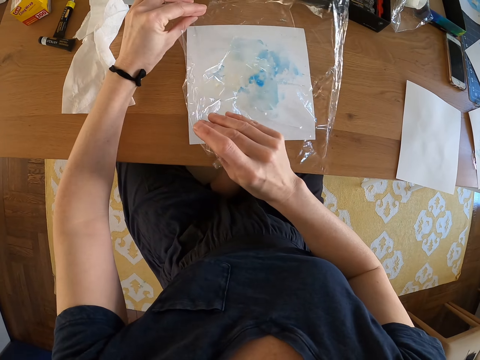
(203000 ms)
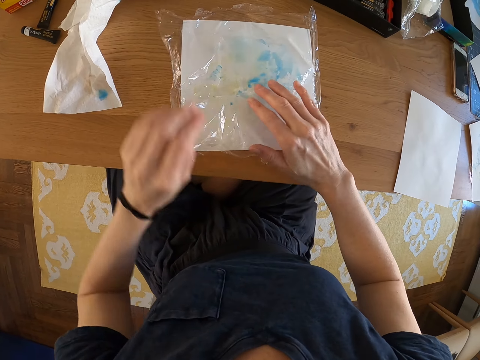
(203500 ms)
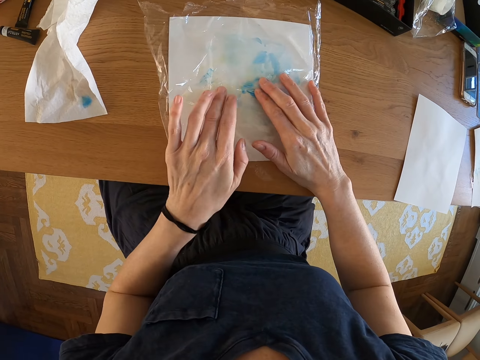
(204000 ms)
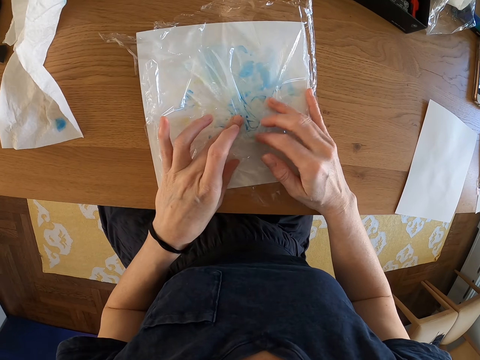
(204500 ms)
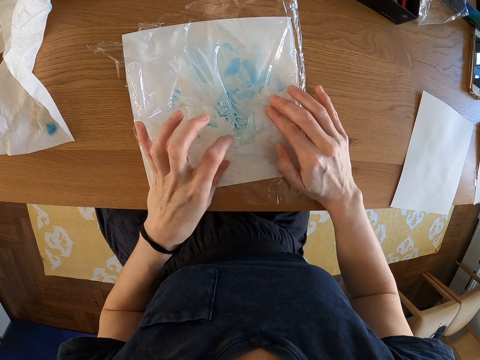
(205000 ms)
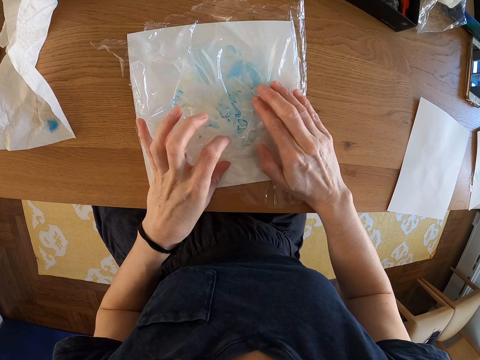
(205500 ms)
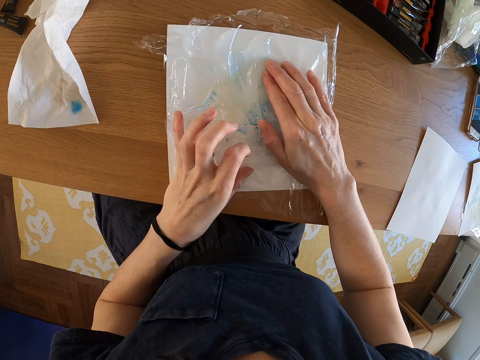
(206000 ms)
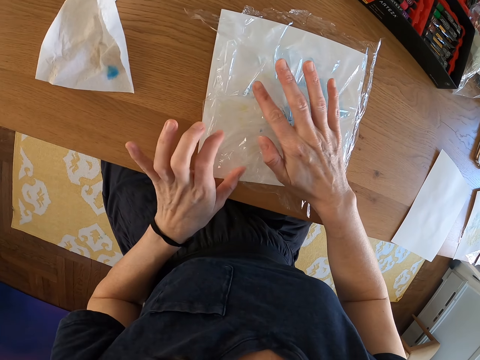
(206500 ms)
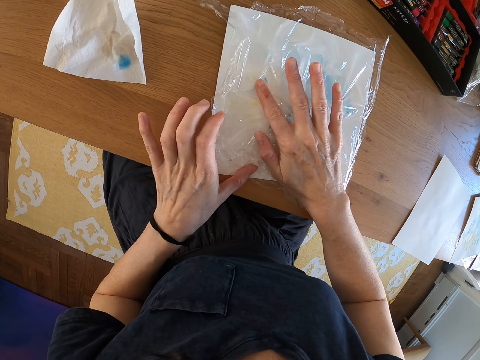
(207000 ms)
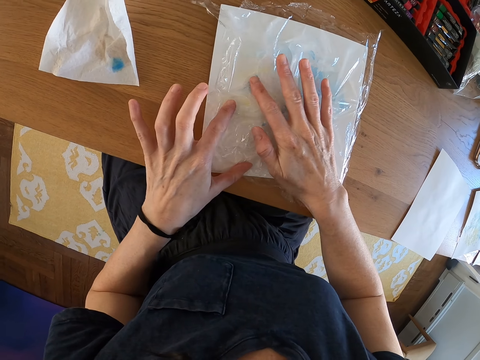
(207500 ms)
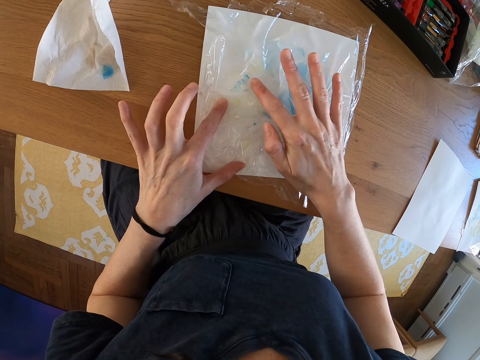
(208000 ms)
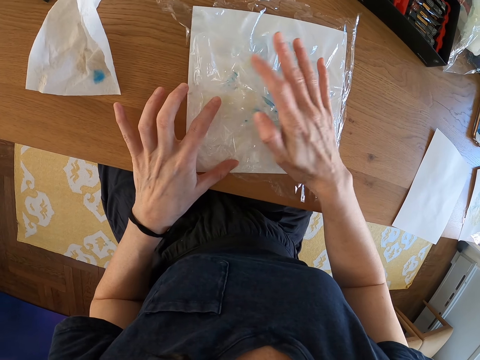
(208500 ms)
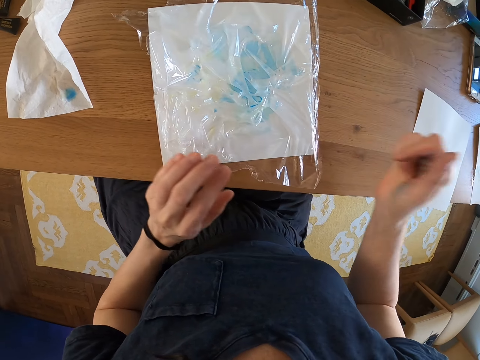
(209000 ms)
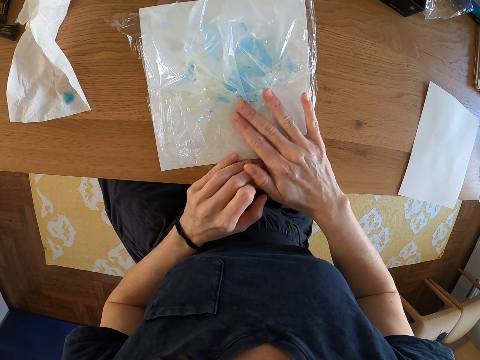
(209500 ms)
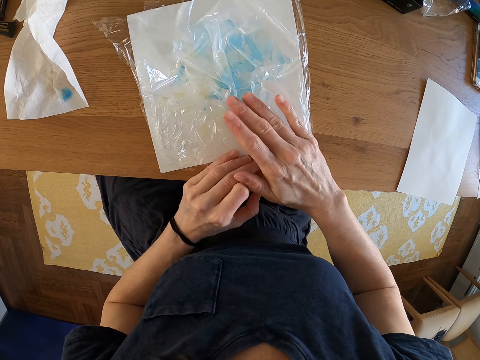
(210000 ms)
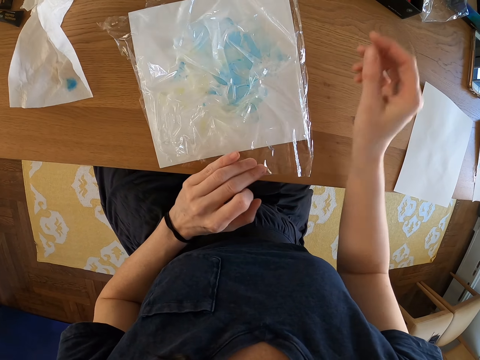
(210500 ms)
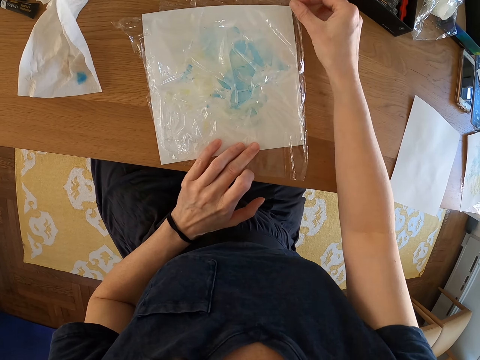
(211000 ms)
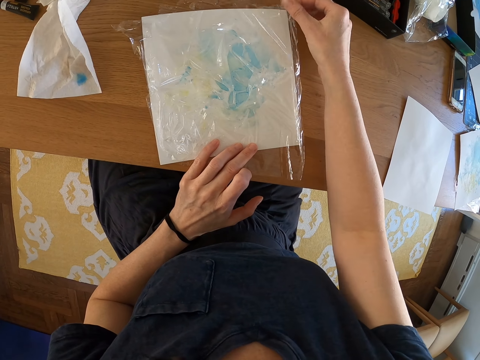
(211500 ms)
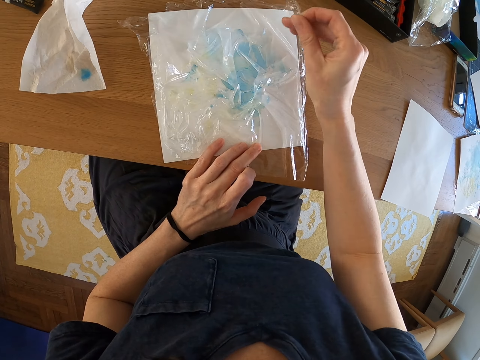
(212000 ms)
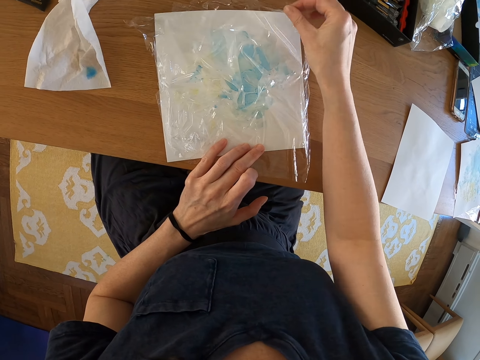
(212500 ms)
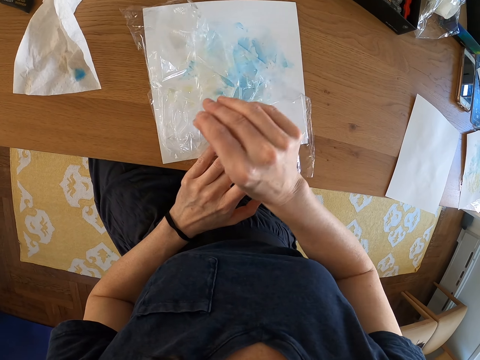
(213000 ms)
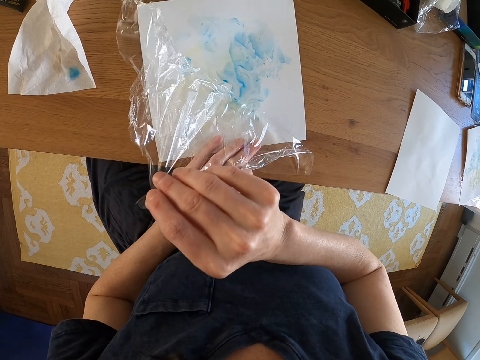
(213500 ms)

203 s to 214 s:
The camera wearer puts the polythene on the paper. They press the polythene on the paper. They spread the paint. They peel the polythene.

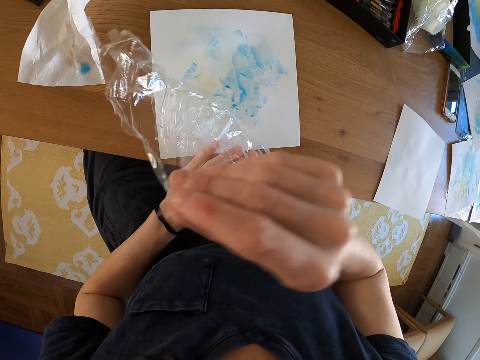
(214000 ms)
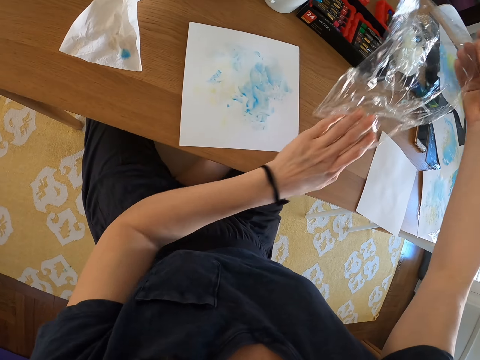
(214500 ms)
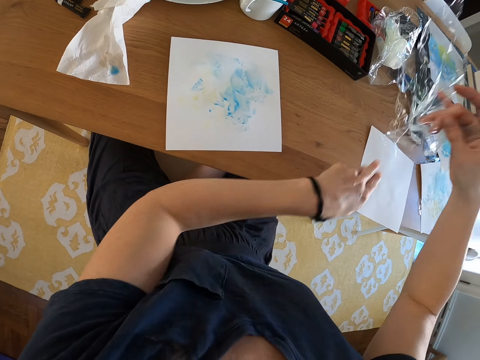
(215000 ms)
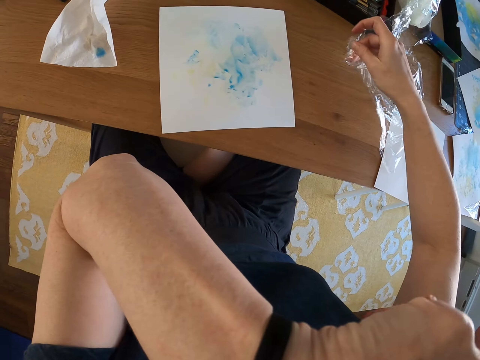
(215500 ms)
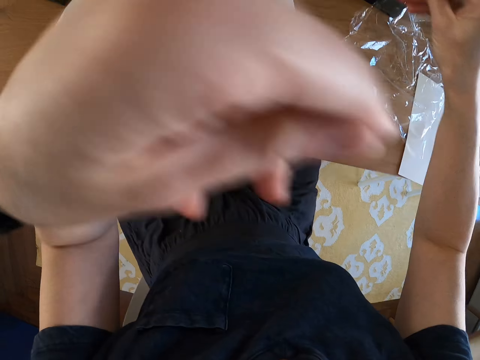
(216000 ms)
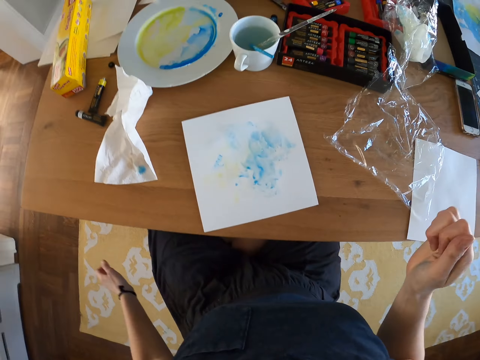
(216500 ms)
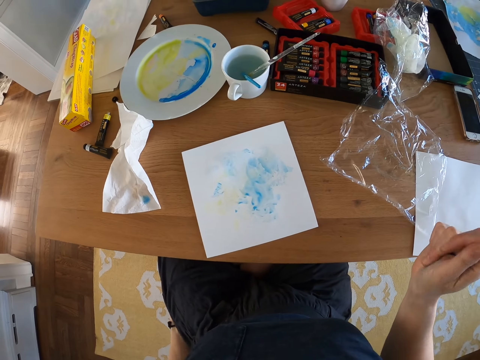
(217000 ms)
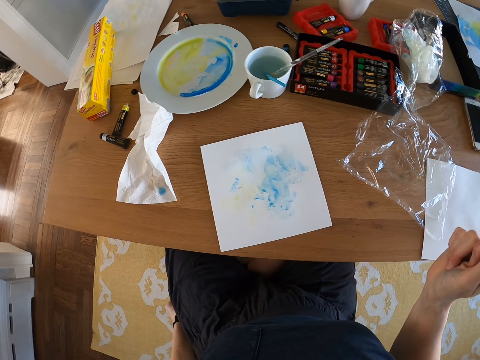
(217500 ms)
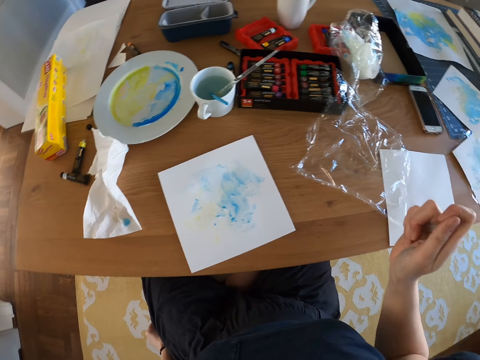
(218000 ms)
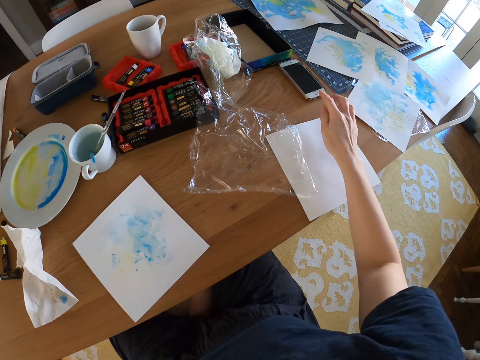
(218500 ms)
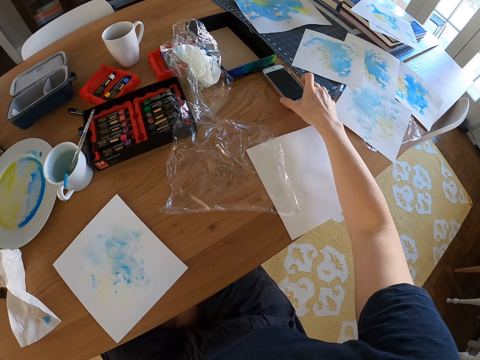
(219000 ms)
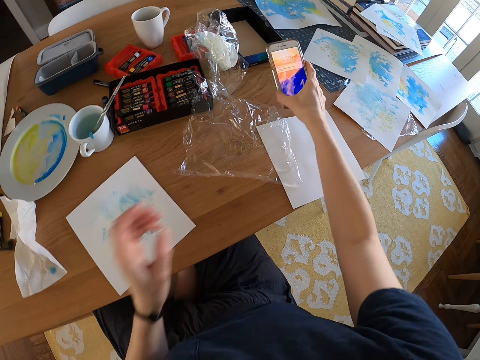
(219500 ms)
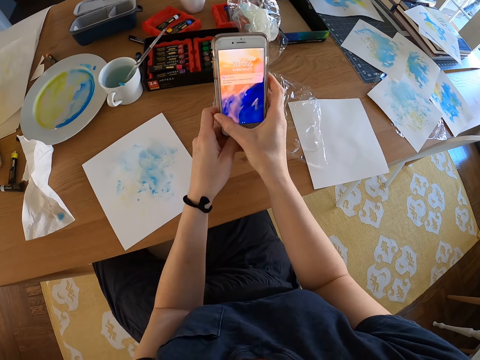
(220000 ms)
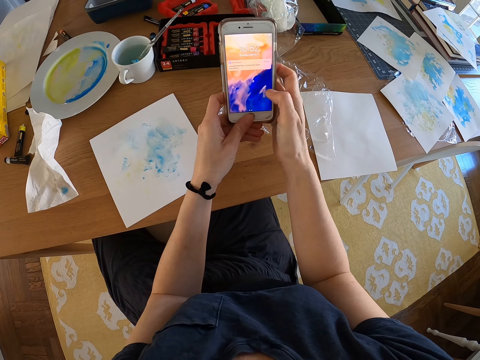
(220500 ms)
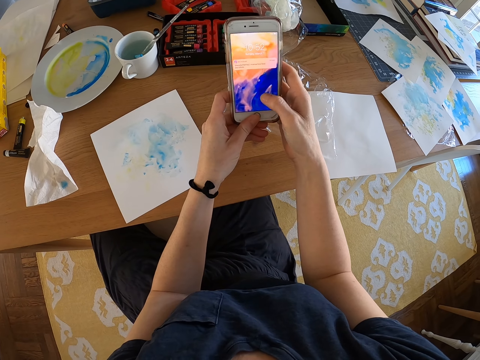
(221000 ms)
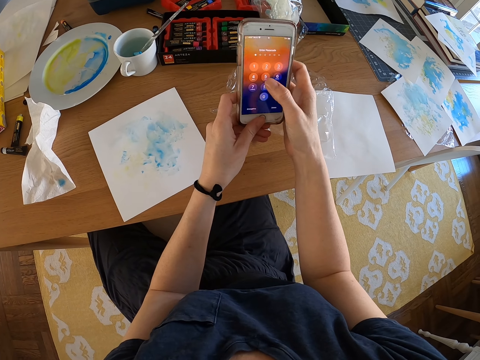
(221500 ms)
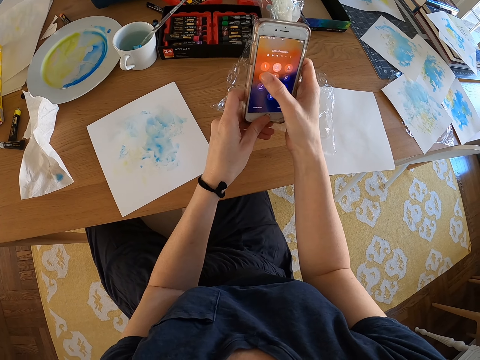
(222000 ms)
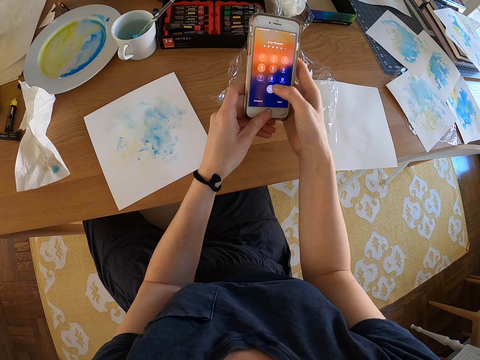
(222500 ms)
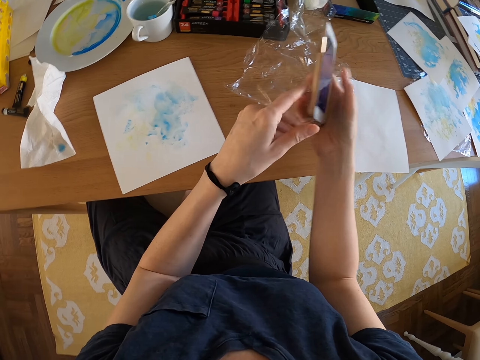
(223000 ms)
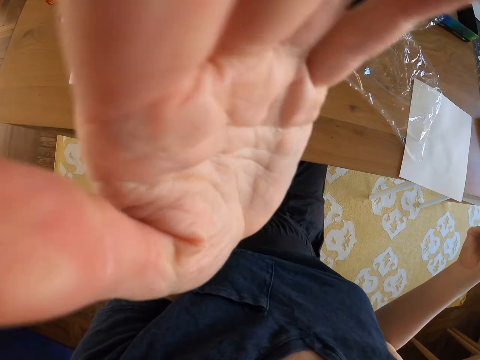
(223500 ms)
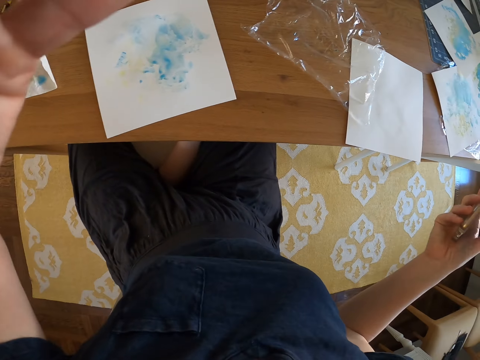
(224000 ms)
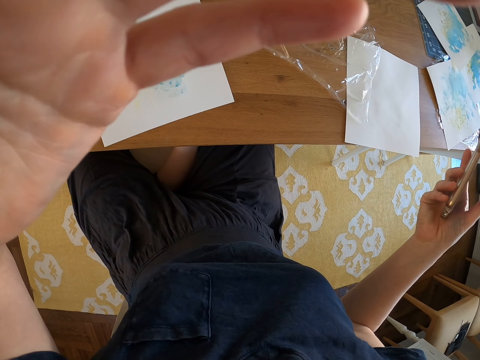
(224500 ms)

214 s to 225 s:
The camera wearer puts the polythene on the table. They pick up the phone. They dial the phone. They touch the camera.
